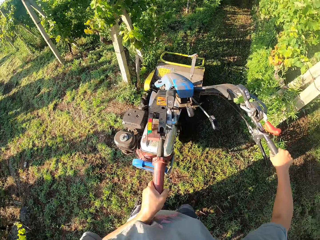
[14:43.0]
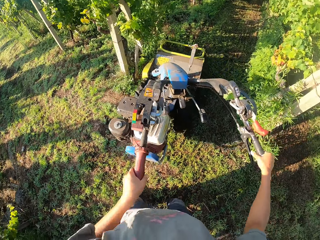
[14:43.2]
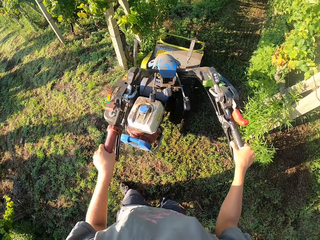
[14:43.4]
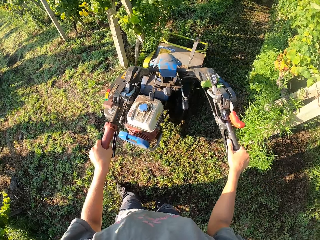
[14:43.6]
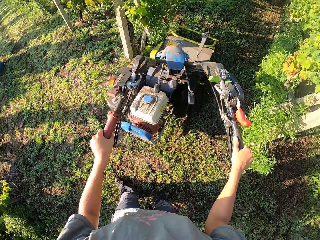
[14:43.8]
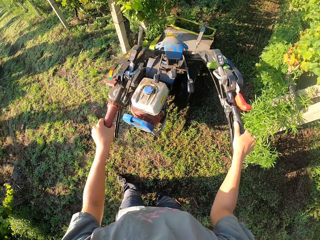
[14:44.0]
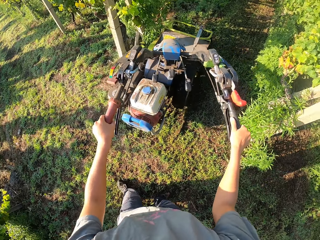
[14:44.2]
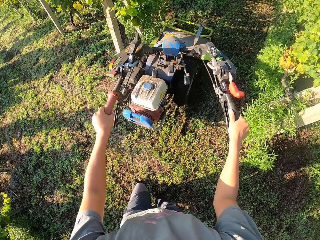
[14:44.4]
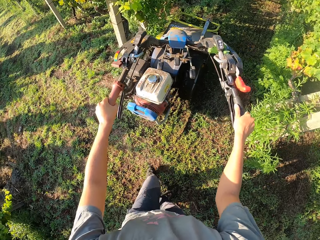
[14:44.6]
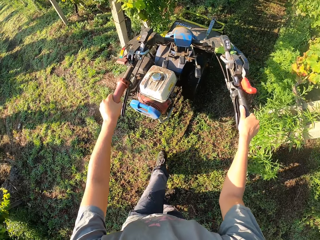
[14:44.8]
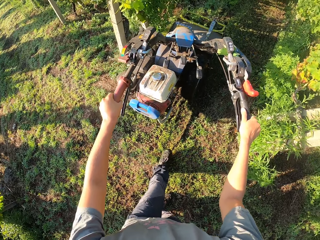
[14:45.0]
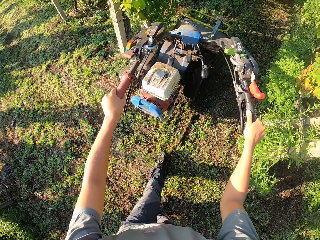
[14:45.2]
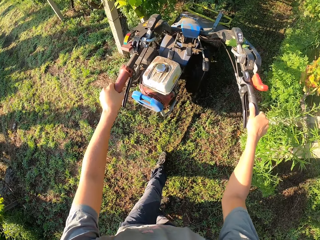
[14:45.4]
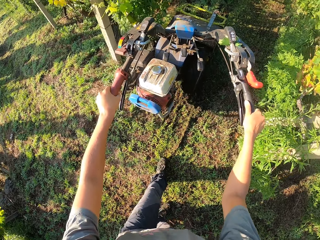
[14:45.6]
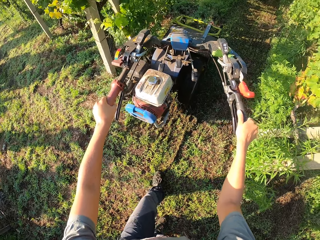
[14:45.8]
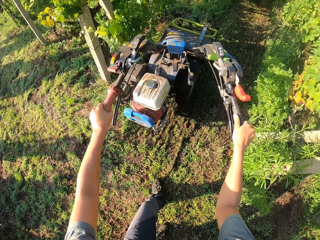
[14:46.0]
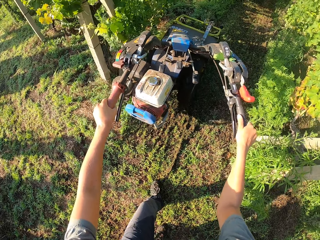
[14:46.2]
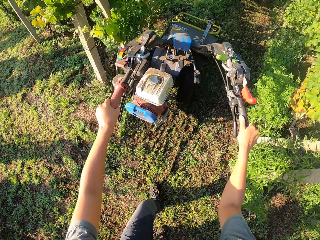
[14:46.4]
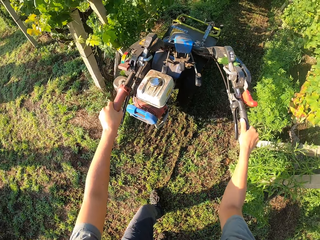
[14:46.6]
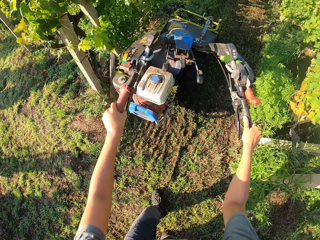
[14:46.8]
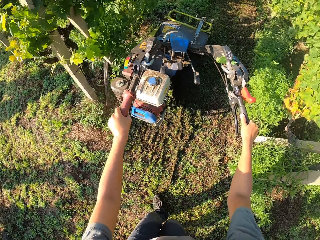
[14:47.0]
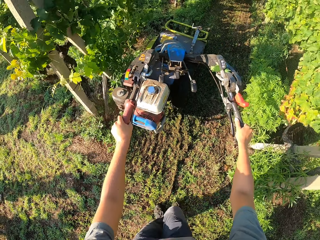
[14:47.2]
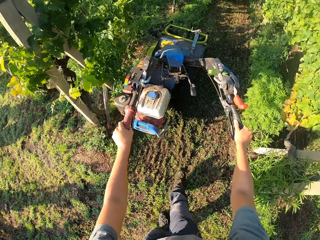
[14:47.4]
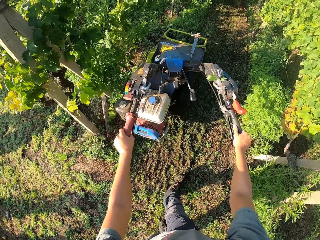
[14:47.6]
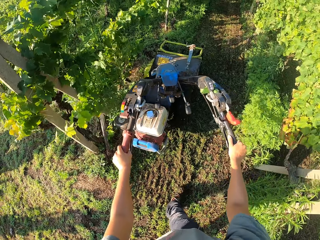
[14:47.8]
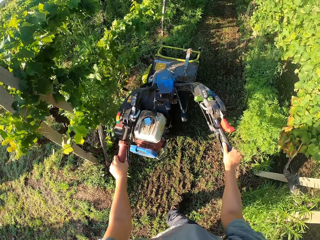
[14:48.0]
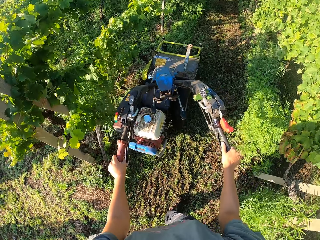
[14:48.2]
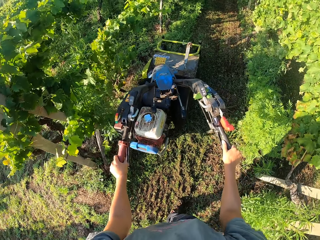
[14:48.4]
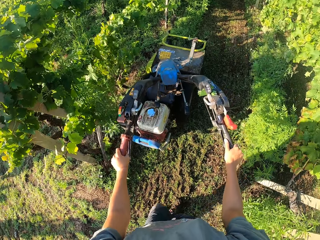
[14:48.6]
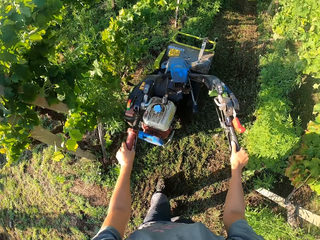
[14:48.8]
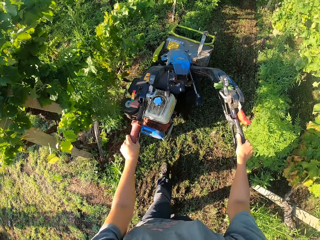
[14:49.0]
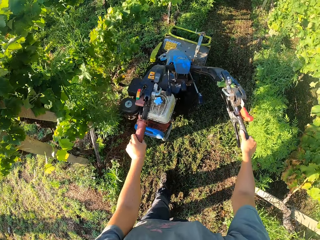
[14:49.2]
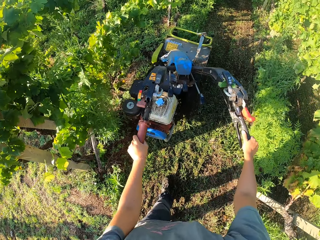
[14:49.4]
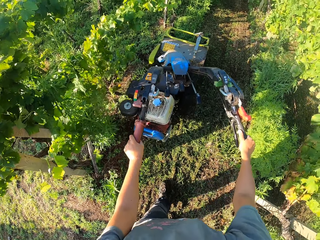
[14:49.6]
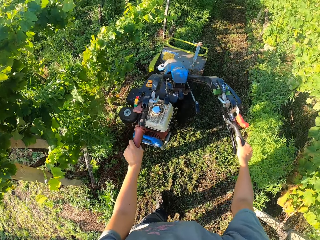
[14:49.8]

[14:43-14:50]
The camera wearer stops walking. They adjust the handling of the lawn mower. They walk forward with the lawn mower.

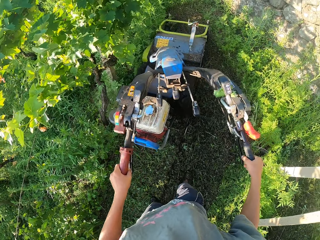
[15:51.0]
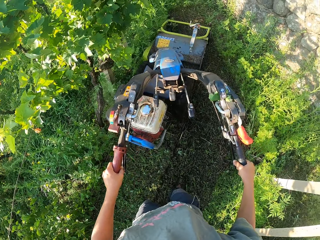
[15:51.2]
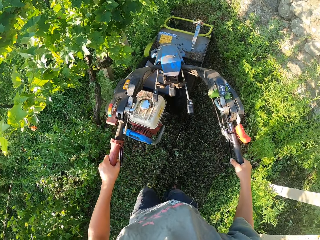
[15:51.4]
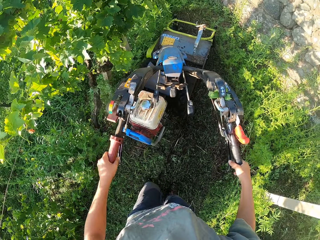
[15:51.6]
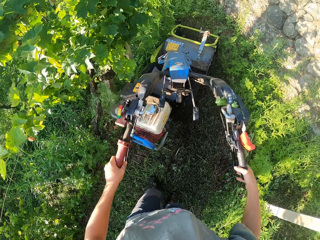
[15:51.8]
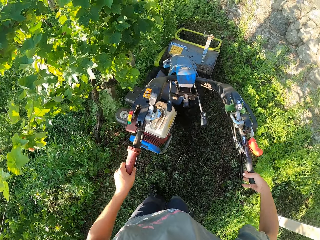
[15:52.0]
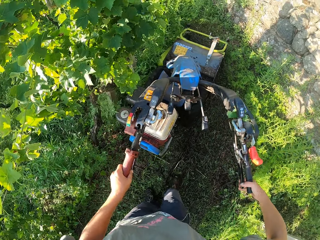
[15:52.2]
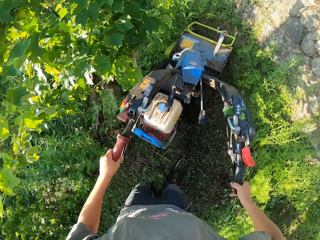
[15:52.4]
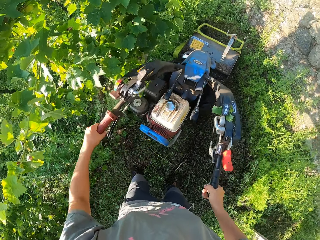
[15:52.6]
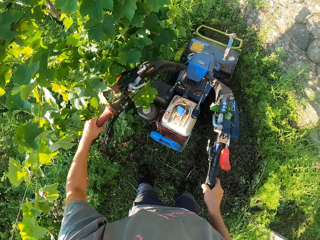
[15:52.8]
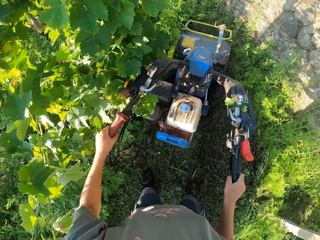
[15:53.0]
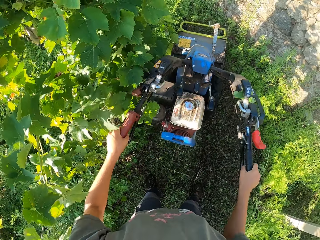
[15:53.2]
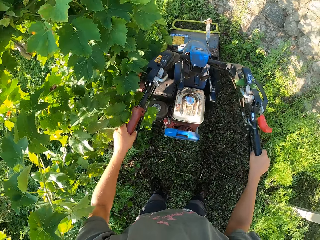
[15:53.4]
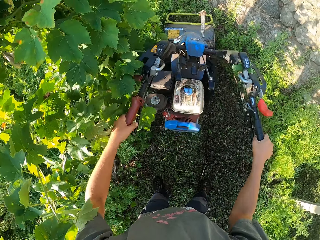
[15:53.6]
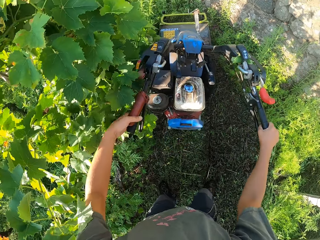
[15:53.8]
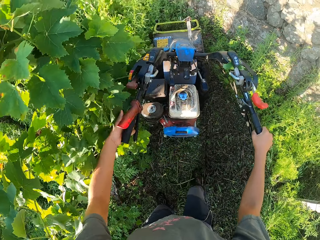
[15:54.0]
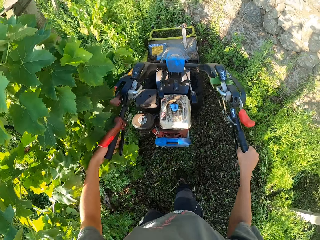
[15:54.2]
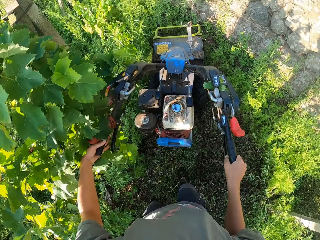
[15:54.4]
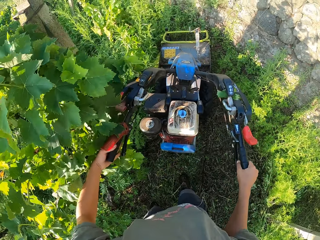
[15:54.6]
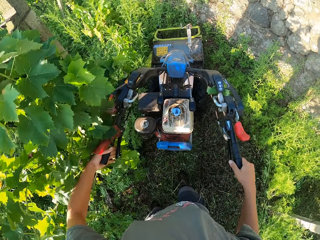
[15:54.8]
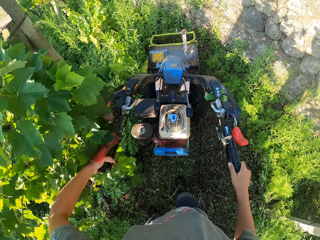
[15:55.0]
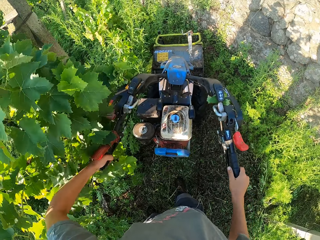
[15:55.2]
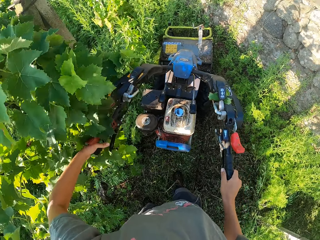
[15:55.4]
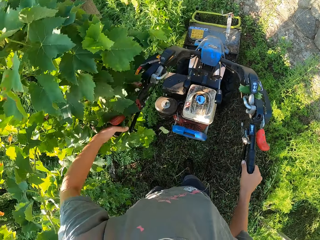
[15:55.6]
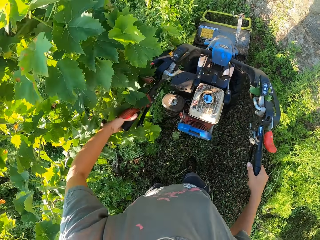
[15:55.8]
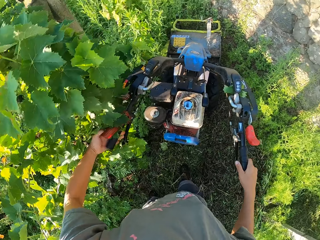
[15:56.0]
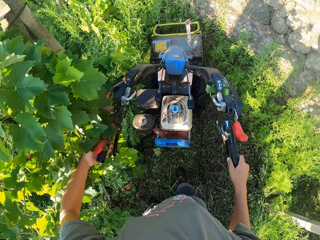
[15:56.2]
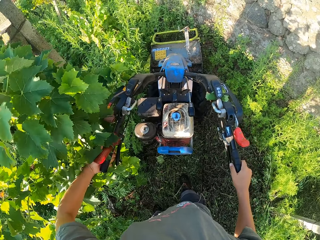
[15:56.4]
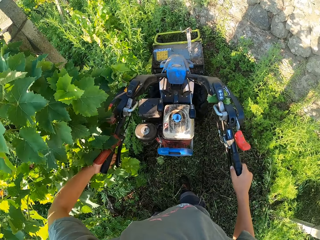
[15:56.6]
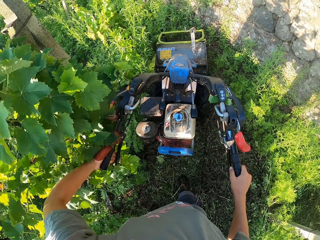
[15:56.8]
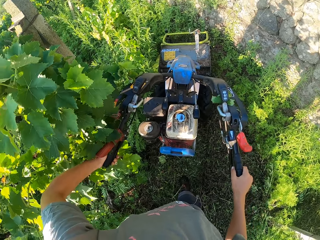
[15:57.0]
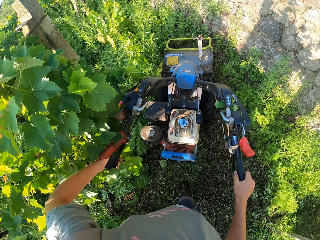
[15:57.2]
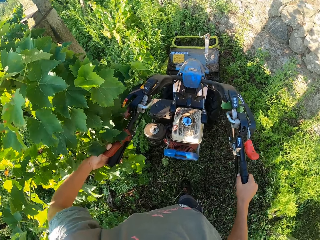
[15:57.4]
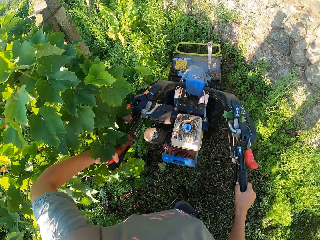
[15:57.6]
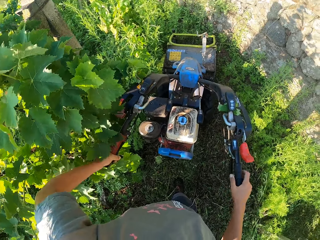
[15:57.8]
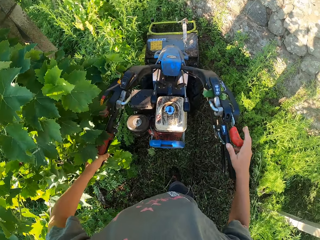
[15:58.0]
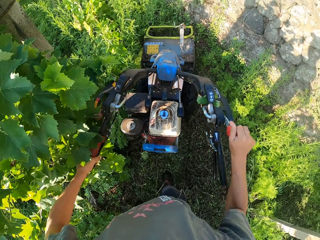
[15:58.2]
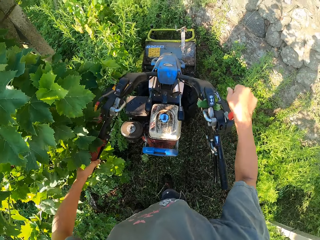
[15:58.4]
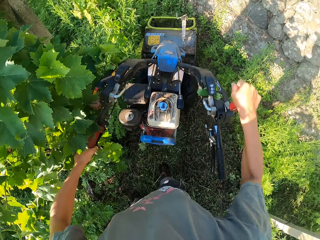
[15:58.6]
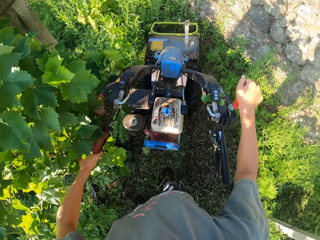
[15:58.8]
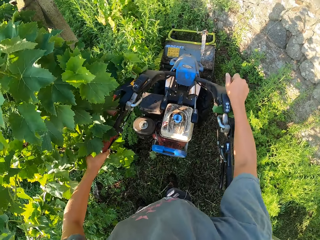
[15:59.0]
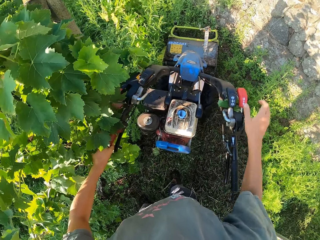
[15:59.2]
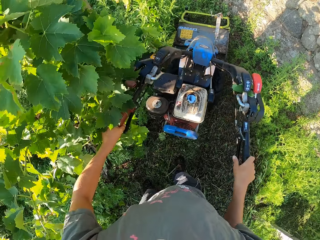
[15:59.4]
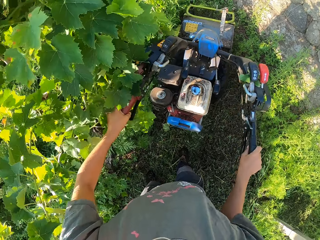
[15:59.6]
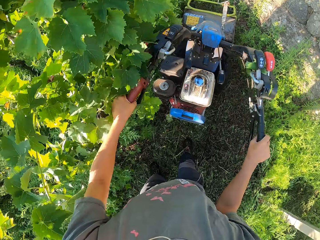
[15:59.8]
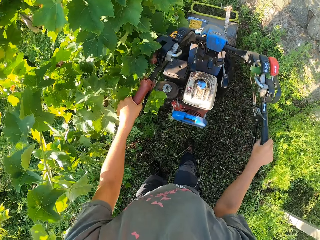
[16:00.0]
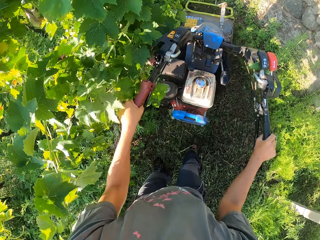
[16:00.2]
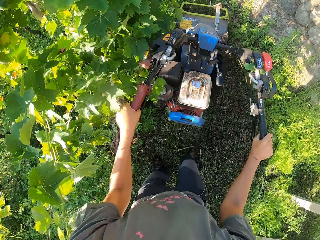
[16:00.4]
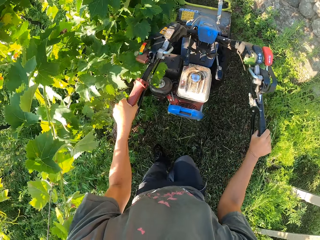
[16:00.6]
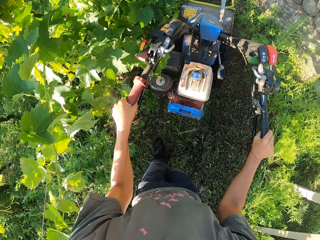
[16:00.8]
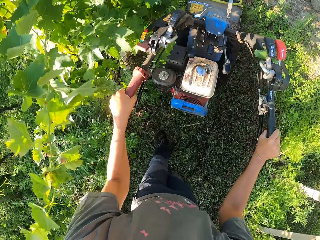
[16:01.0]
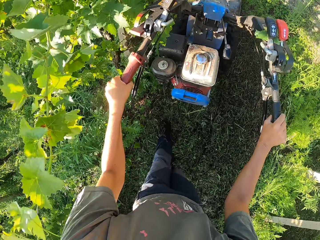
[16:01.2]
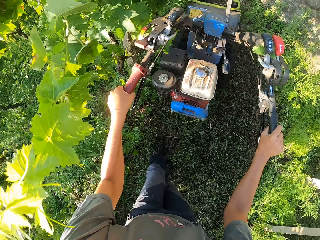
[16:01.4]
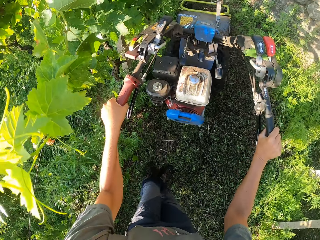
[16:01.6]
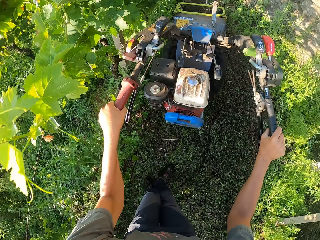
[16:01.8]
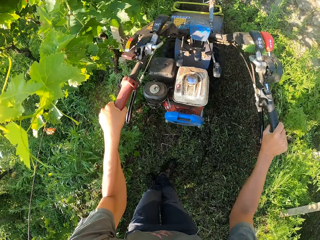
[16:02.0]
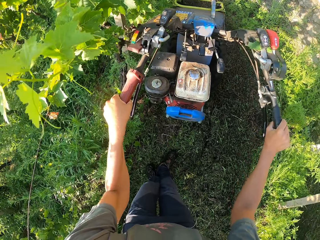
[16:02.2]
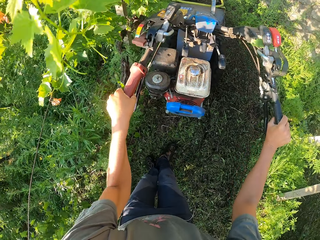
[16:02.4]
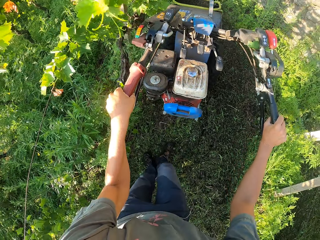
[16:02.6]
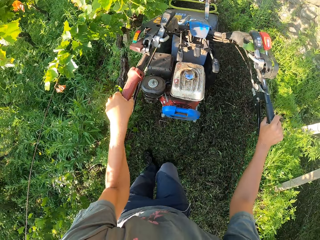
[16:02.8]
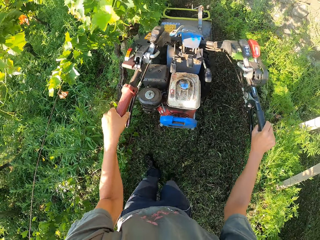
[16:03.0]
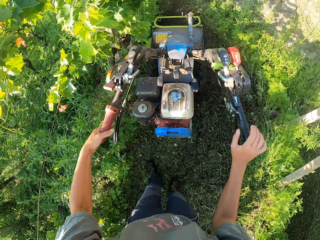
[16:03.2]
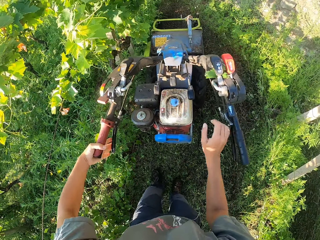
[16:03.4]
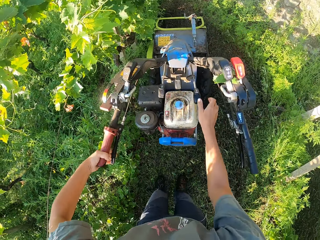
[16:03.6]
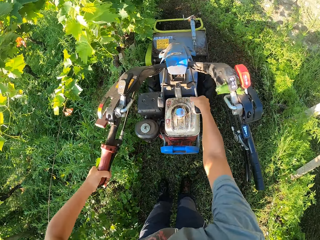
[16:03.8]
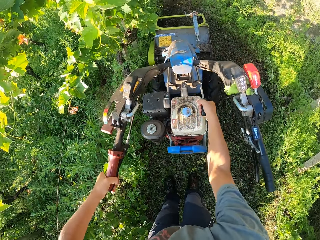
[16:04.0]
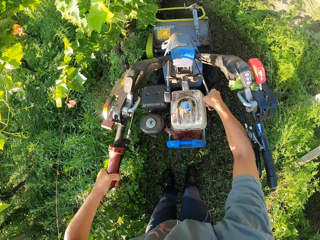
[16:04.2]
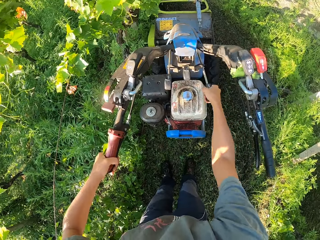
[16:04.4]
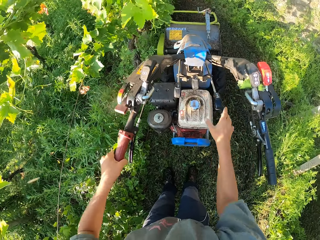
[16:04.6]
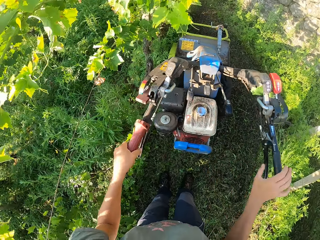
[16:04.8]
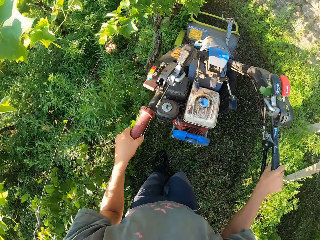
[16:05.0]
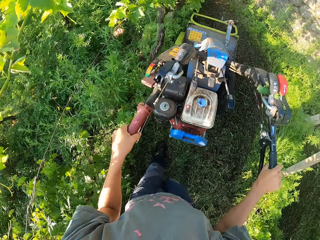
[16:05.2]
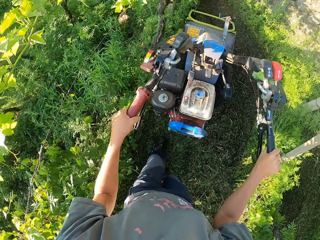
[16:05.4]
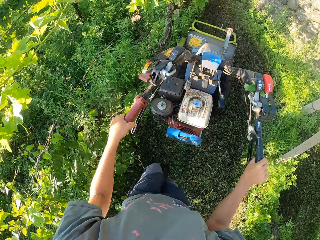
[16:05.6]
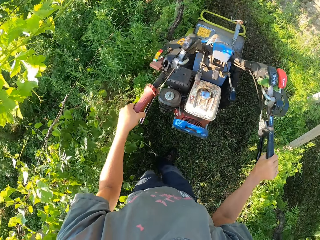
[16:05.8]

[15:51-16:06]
The camera wearer stops walking. They set the lawn mower on reverse. They stop cutting the grass across the lawn. They press the clutch lever on the lawn mower. They push the lever on the lawn mower. They cut the grass on the lawn with the lawn mower. They walk backwards with the lawn mower. They stop walking. They press the clutch lever on the lawn mower. They adjust the handlebar. They turn the lever on the lawn mower. They walk backwards with the lawn mower.
